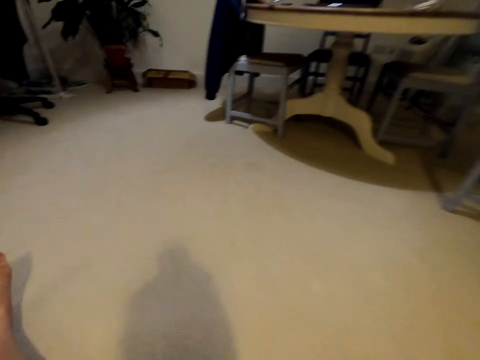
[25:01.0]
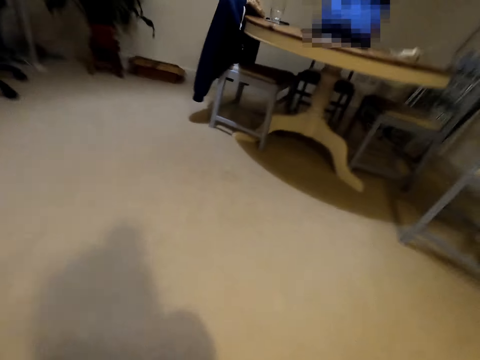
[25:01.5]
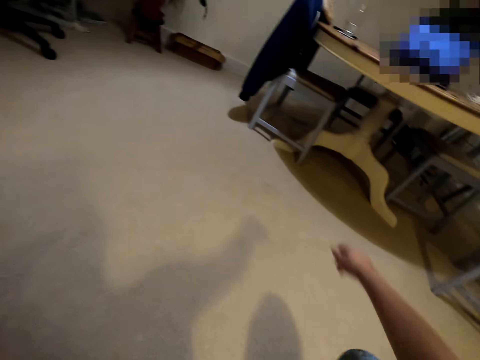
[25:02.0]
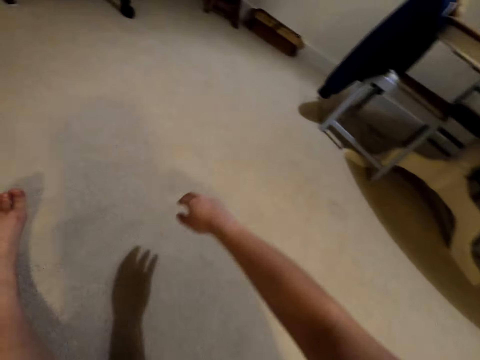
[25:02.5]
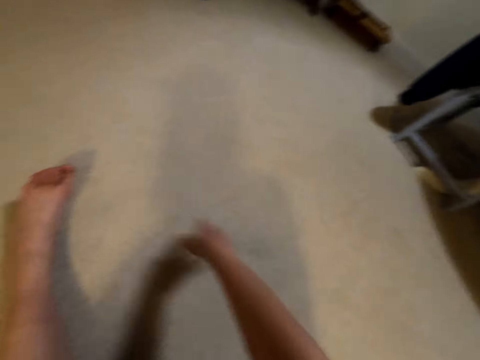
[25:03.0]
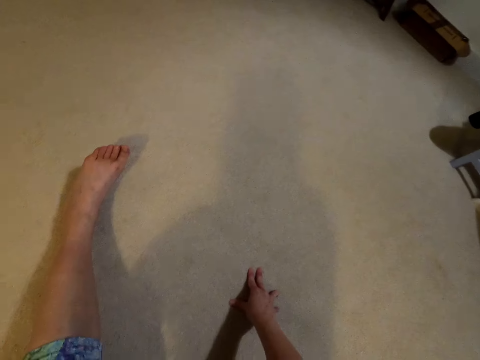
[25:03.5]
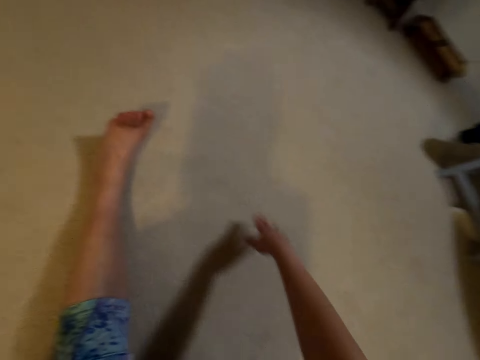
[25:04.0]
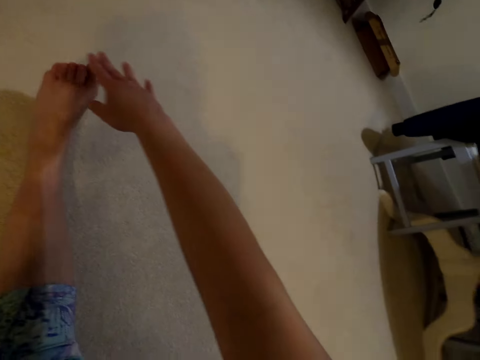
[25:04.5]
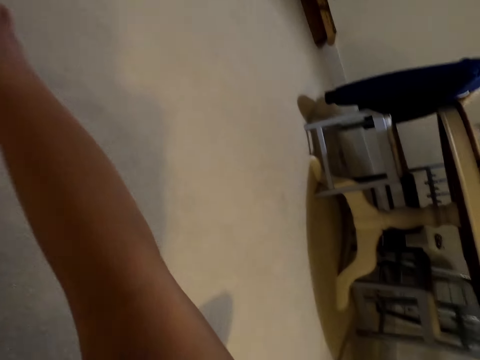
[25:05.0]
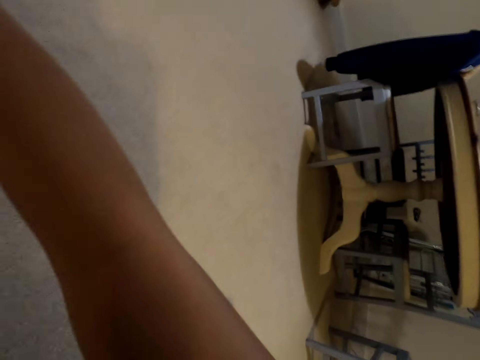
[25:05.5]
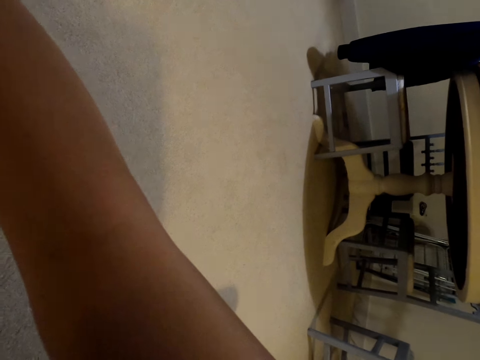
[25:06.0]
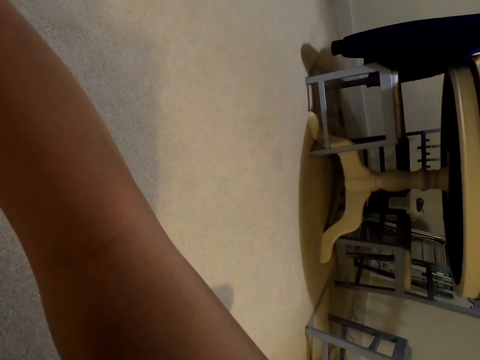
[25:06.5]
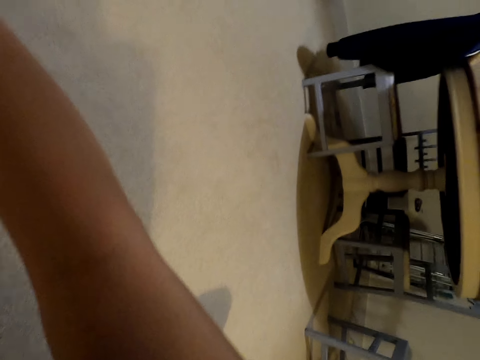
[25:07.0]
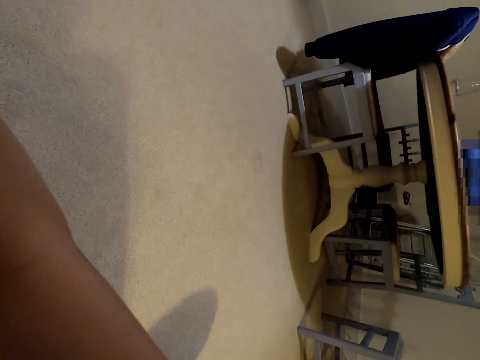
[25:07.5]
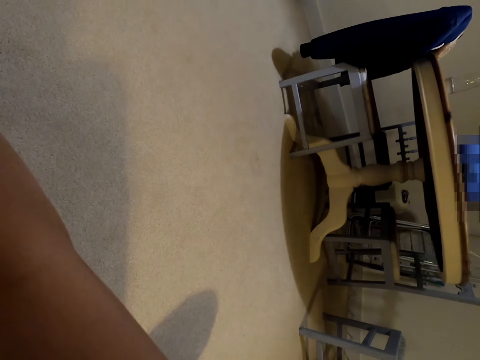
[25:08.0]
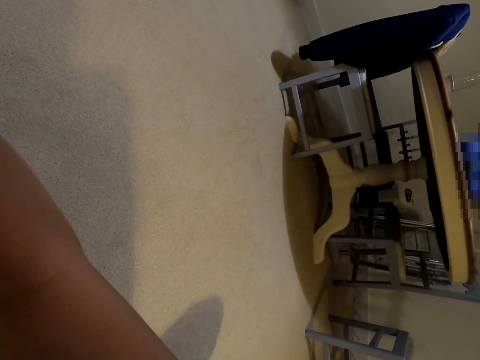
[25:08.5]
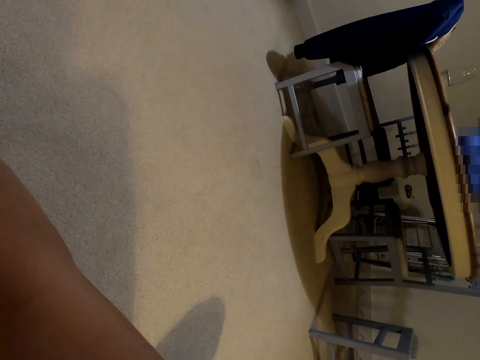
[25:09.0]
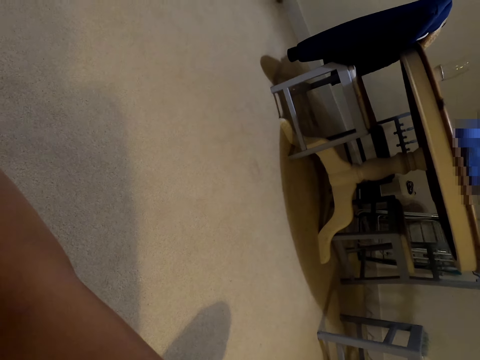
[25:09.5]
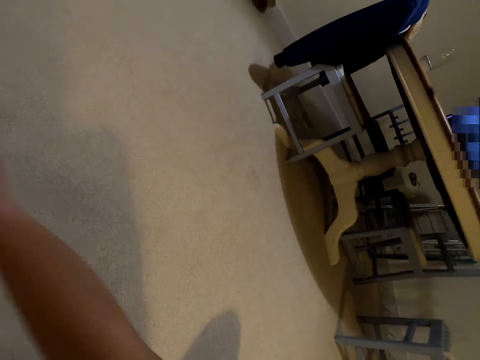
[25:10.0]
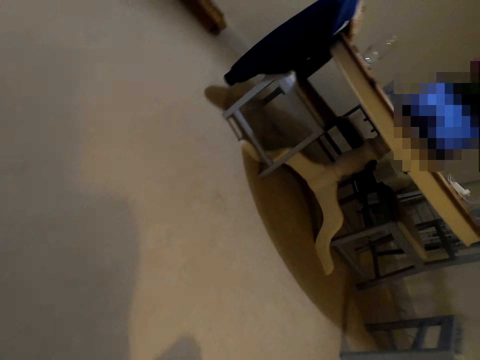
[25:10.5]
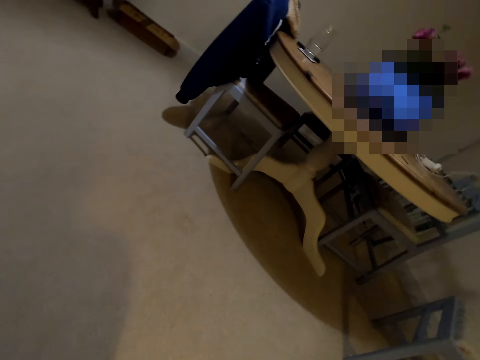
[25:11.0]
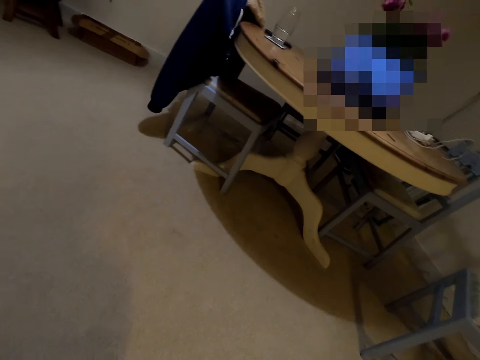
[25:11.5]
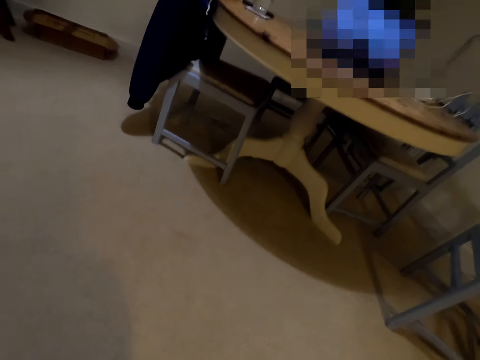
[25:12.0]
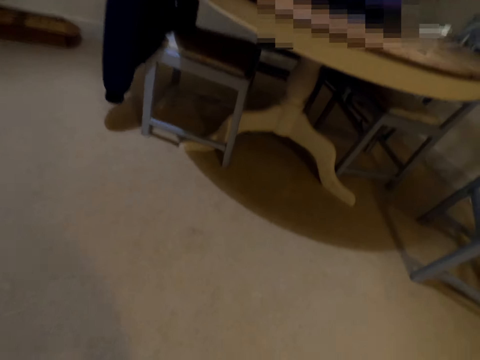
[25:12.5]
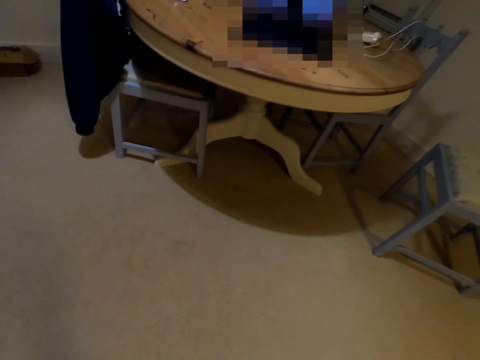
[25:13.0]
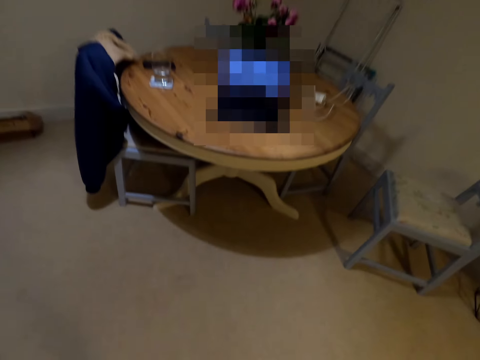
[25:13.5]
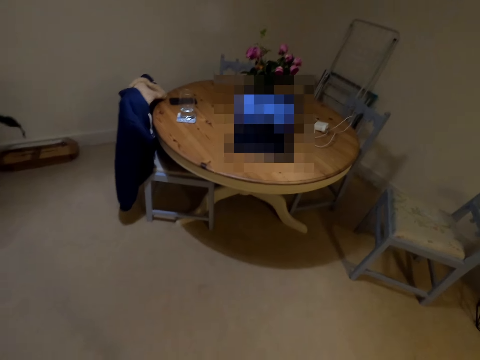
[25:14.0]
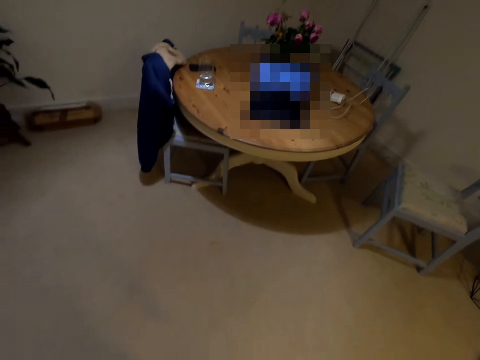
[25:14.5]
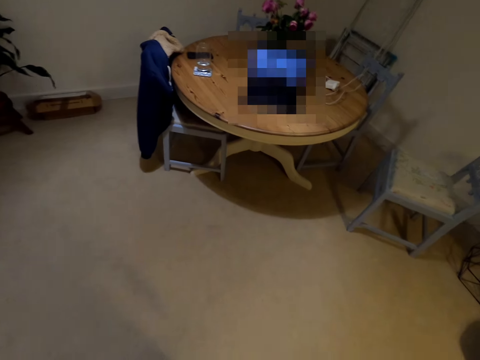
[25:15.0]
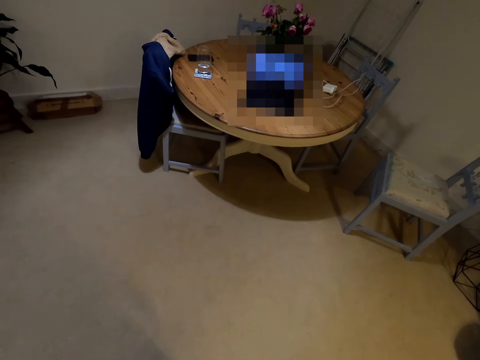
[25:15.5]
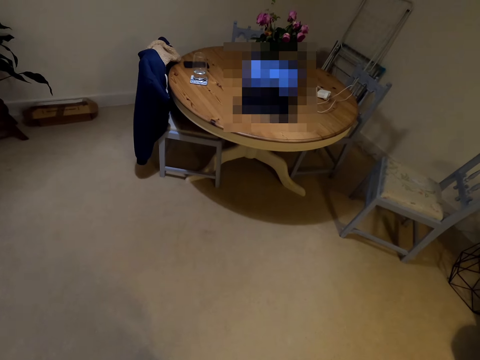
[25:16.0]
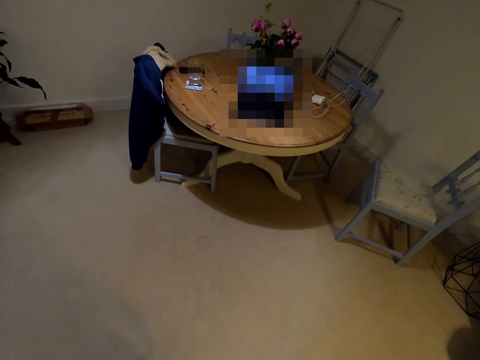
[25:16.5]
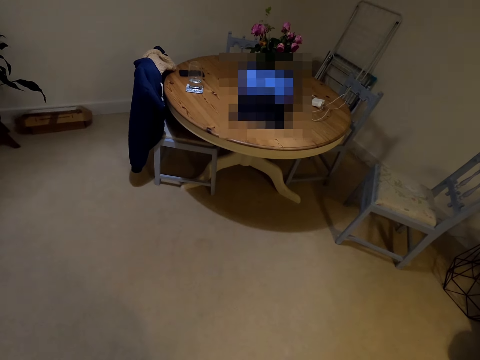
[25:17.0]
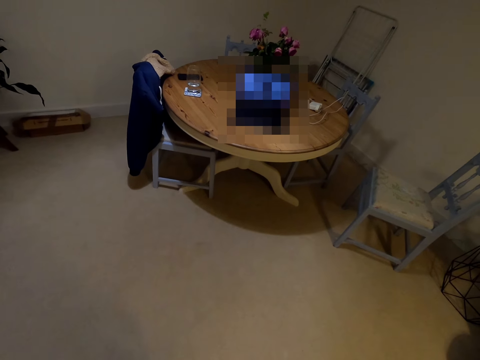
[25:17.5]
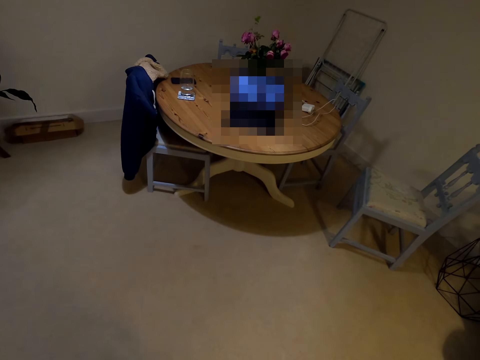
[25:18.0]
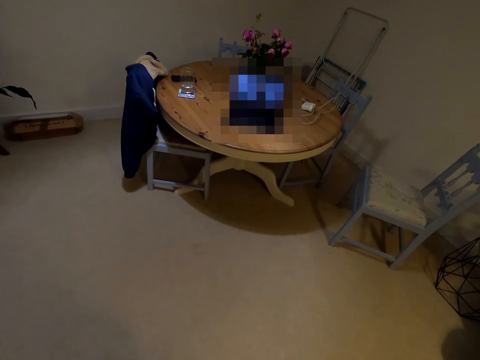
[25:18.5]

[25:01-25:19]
The camera wearer exercises in the room. They stand up.

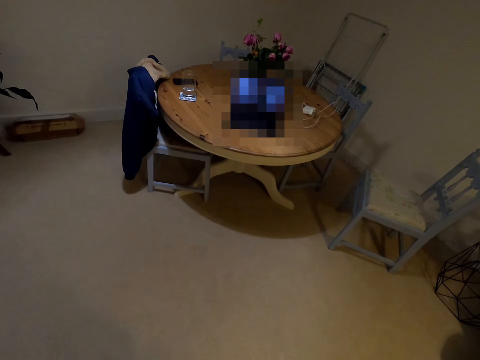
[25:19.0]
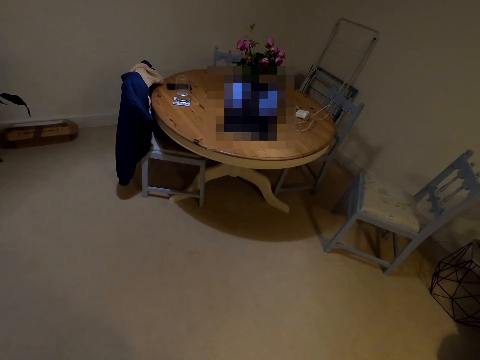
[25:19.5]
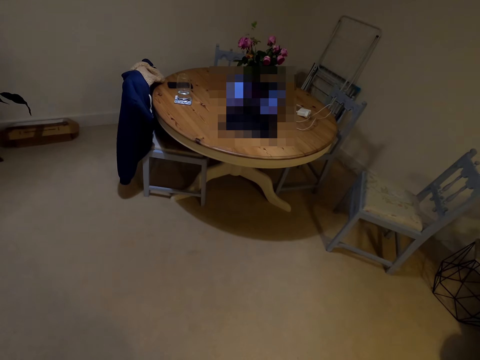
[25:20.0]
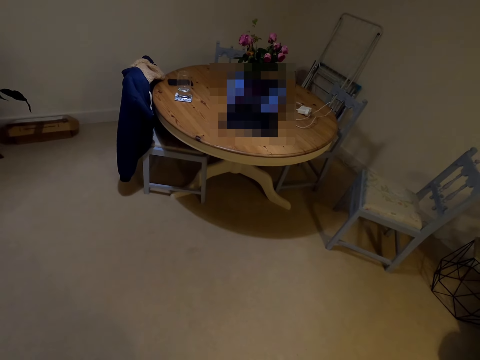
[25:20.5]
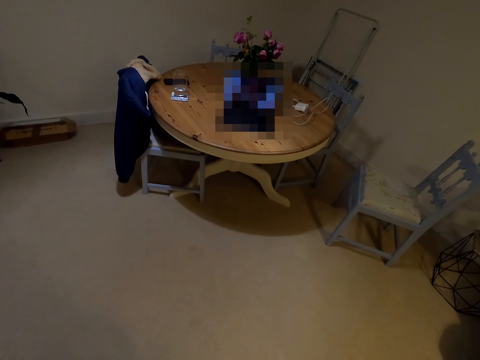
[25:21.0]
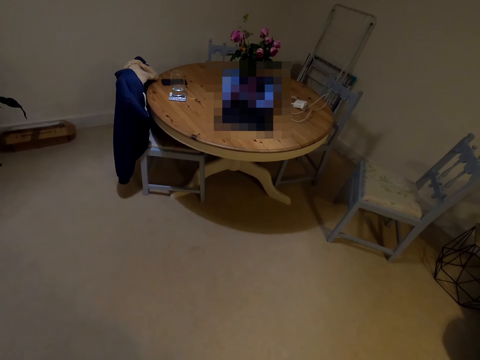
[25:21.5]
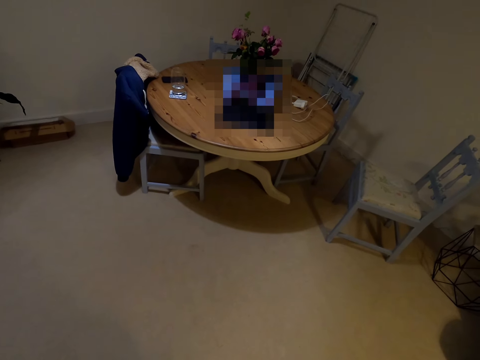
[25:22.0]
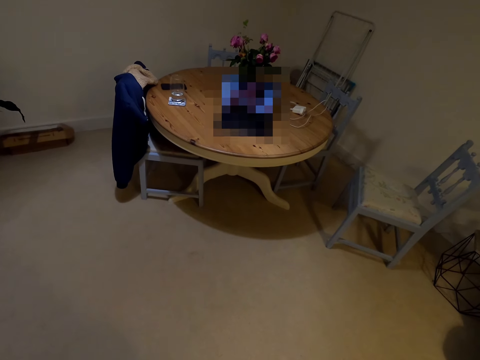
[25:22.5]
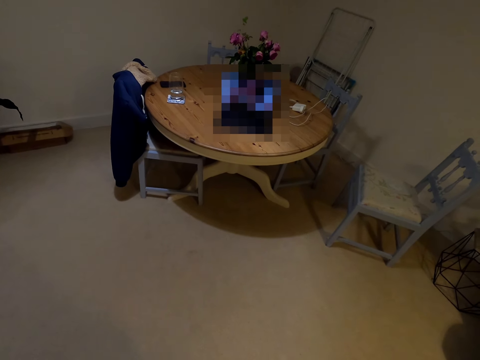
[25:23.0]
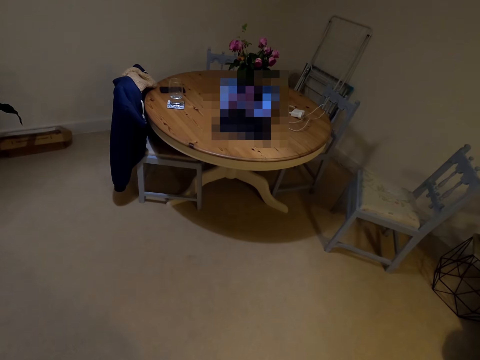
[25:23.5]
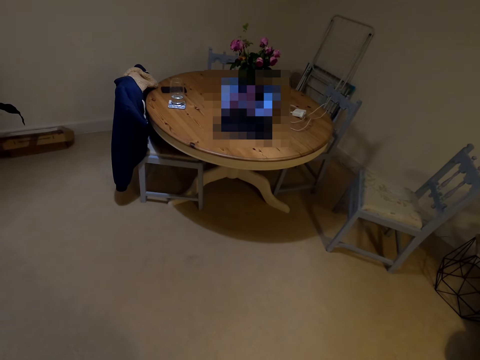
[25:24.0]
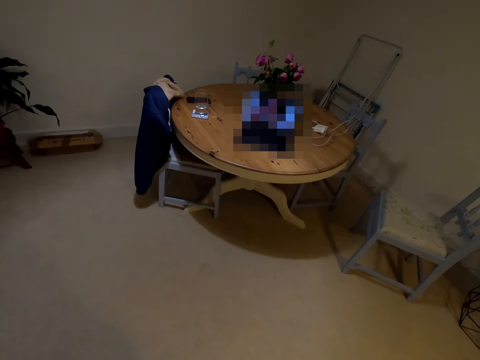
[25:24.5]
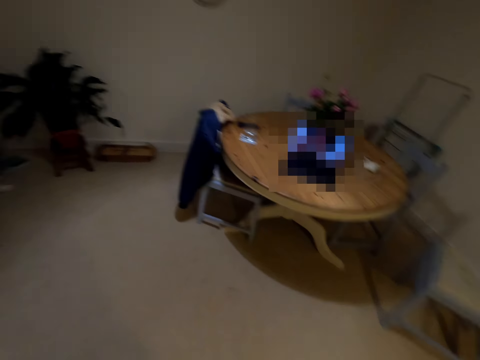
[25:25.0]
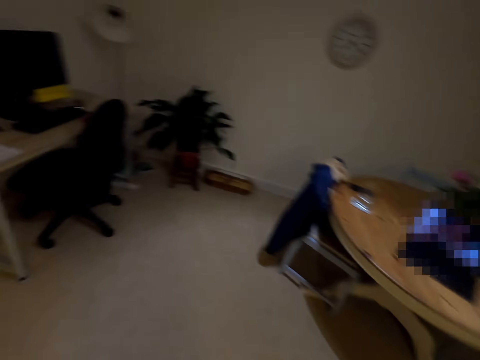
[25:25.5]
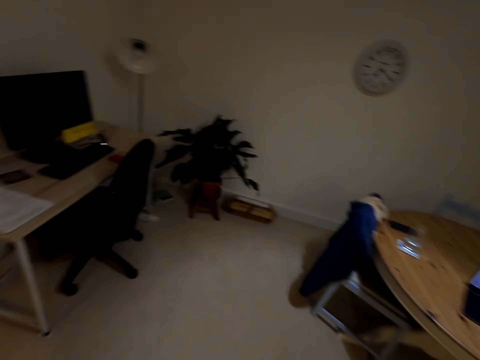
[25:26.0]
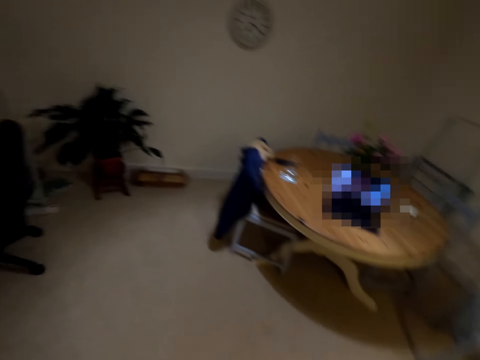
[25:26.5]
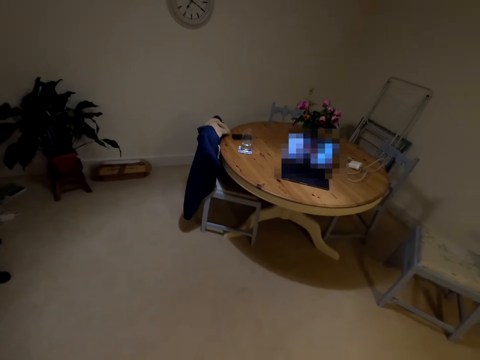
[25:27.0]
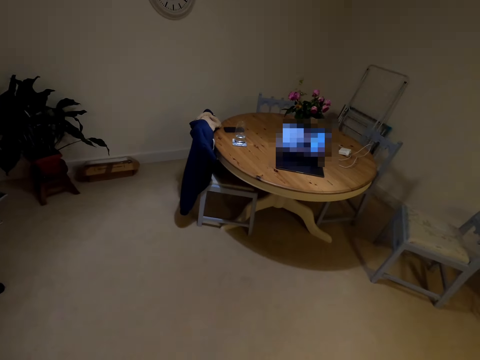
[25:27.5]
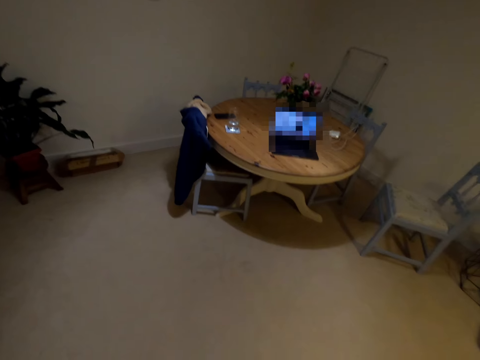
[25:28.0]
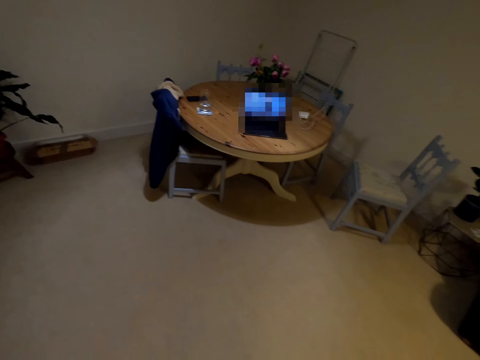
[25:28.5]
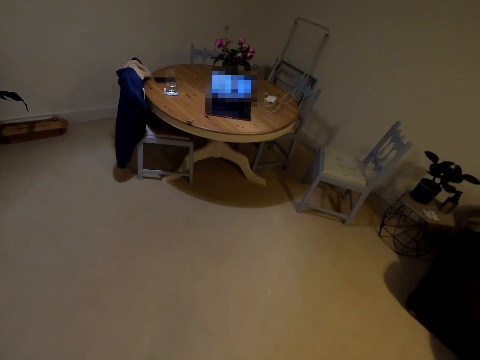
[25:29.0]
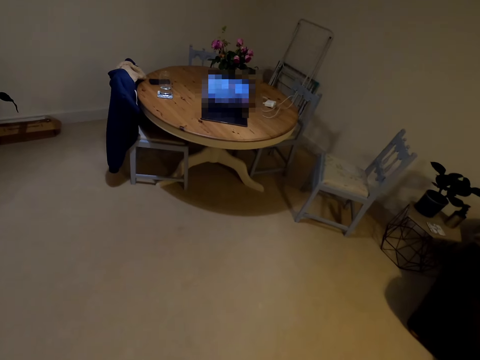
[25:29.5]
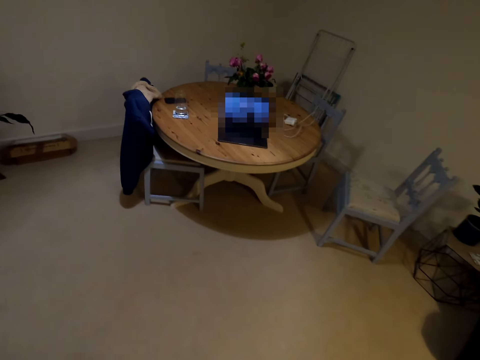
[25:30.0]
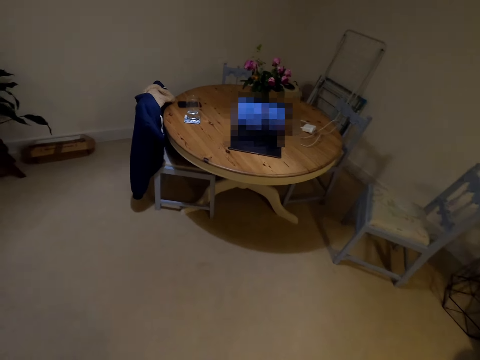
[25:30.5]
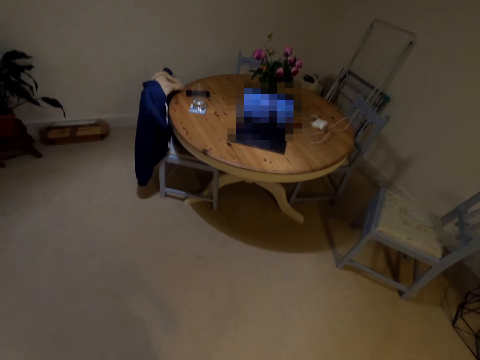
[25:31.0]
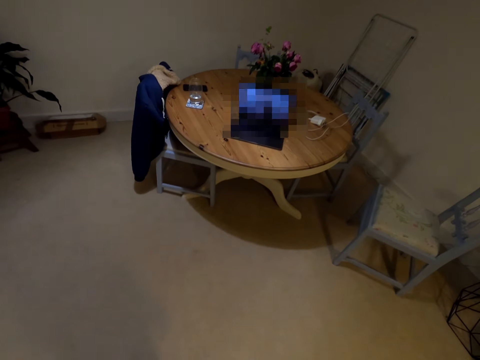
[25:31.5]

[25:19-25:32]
The camera wearer looks around.
